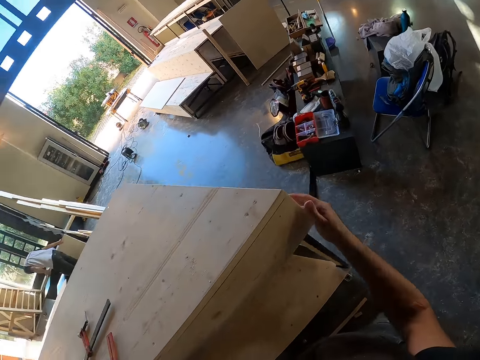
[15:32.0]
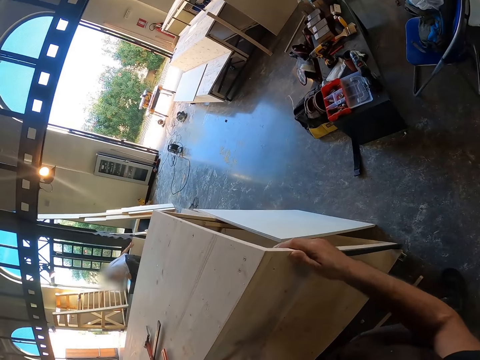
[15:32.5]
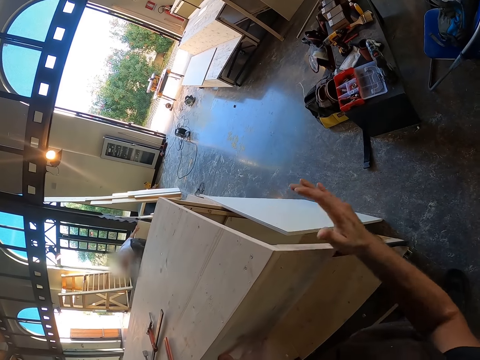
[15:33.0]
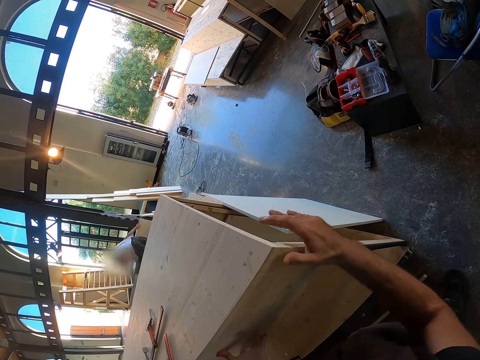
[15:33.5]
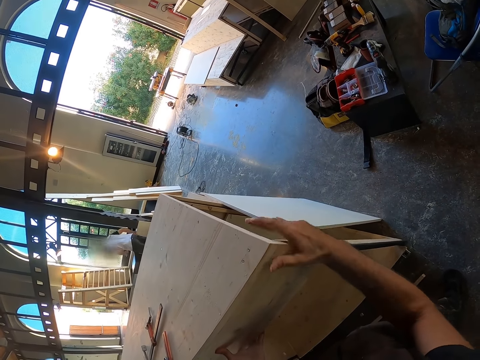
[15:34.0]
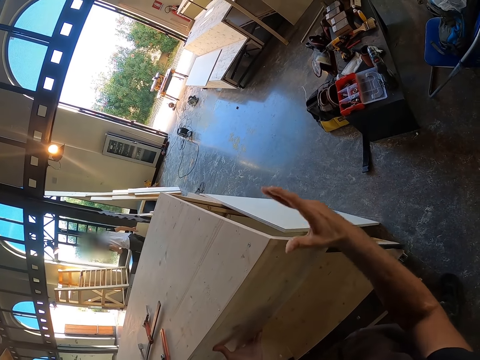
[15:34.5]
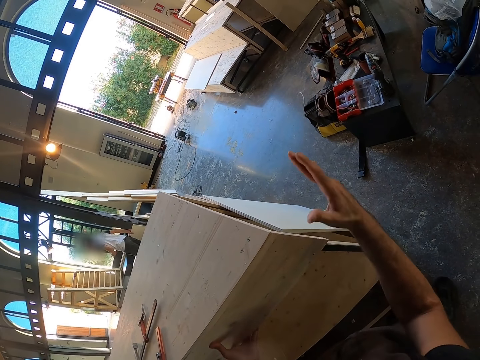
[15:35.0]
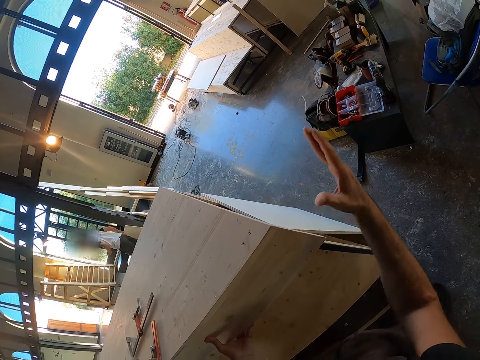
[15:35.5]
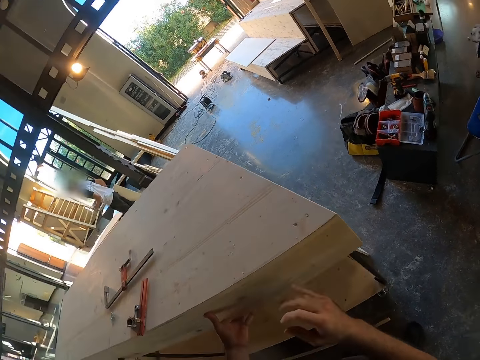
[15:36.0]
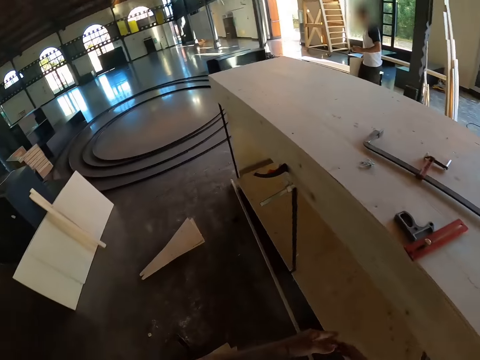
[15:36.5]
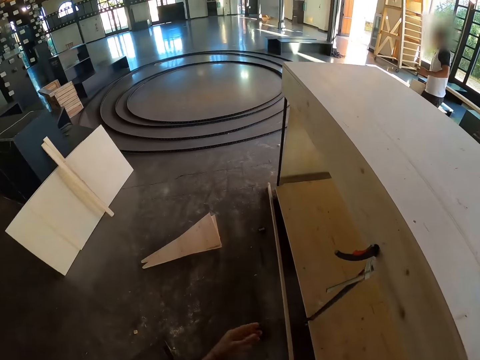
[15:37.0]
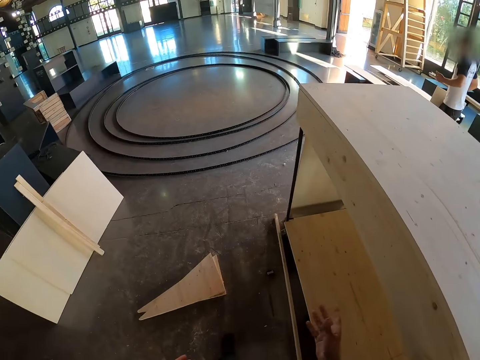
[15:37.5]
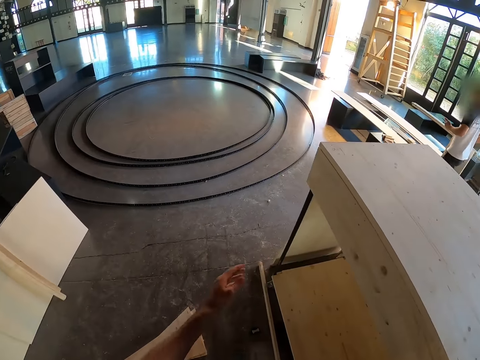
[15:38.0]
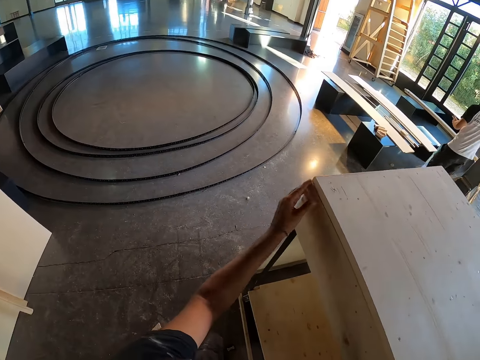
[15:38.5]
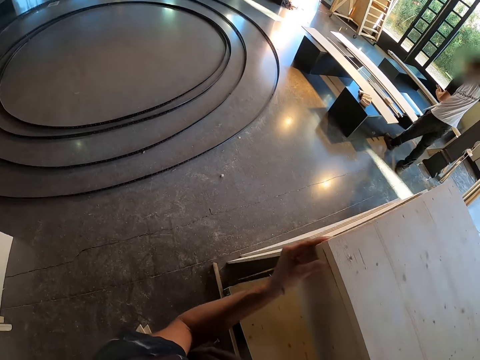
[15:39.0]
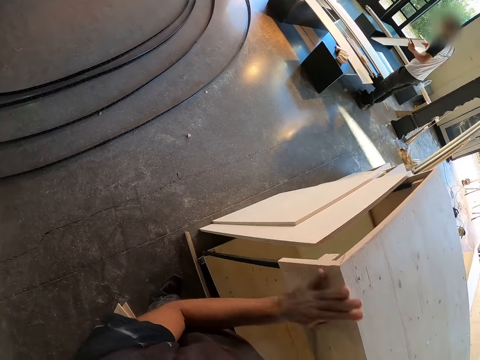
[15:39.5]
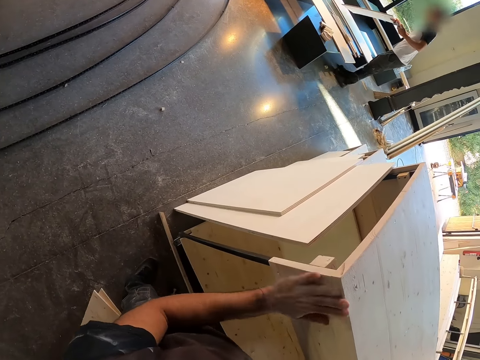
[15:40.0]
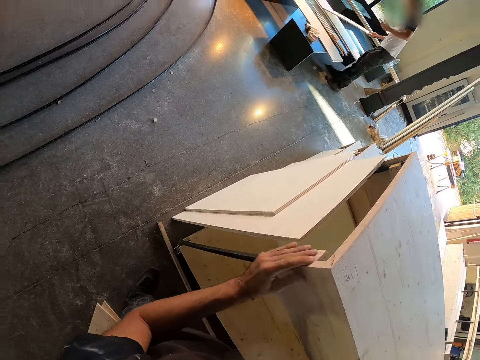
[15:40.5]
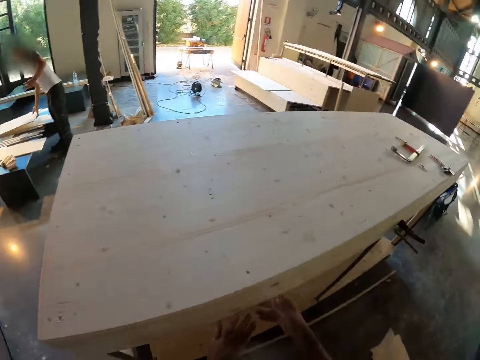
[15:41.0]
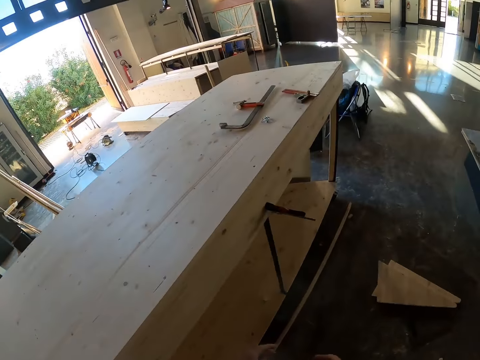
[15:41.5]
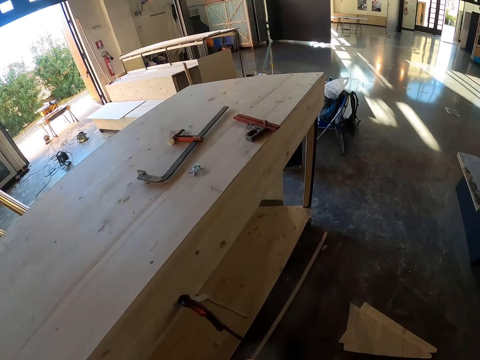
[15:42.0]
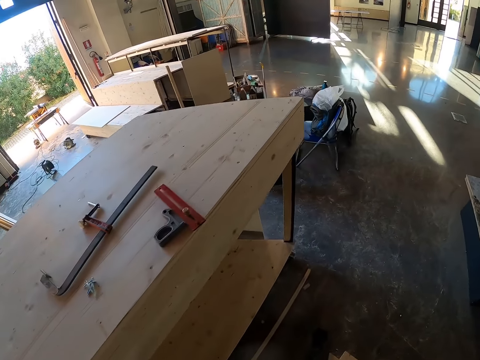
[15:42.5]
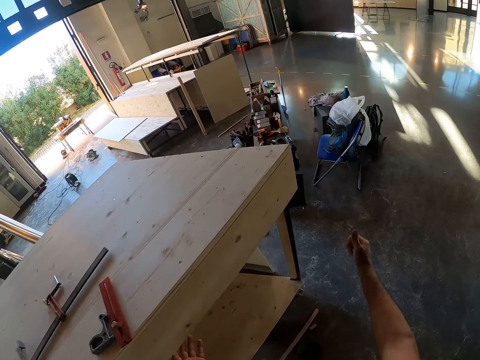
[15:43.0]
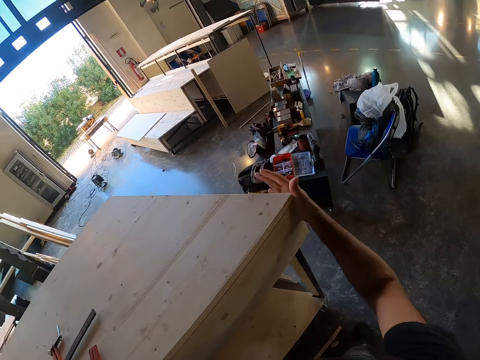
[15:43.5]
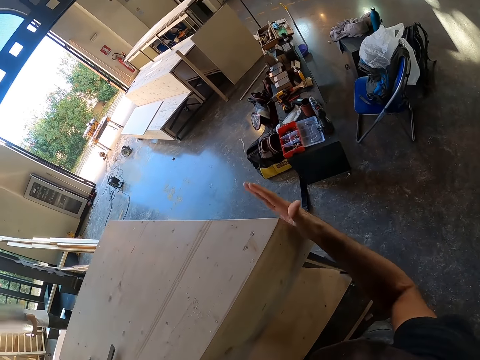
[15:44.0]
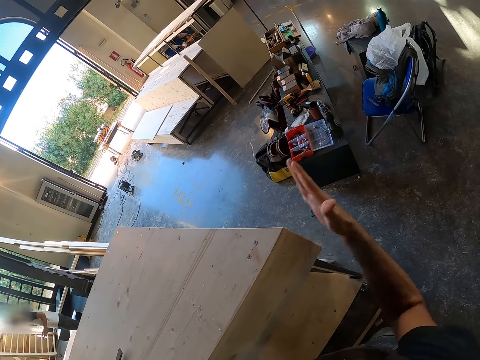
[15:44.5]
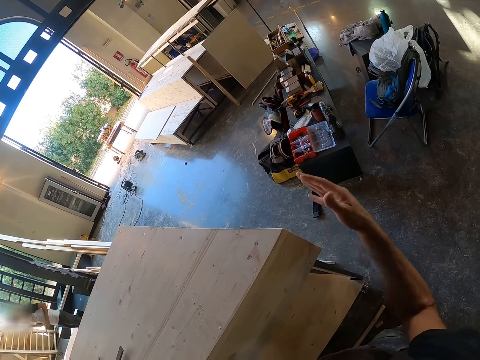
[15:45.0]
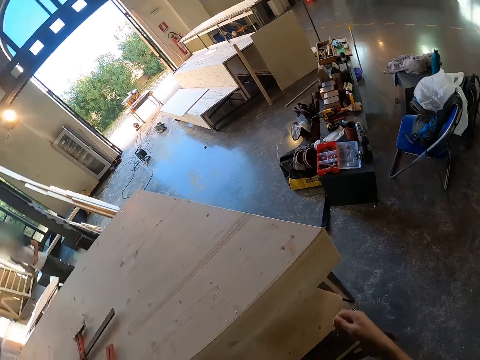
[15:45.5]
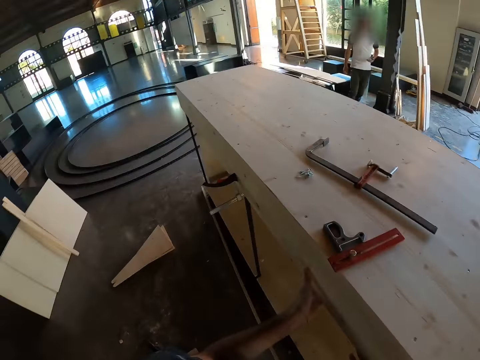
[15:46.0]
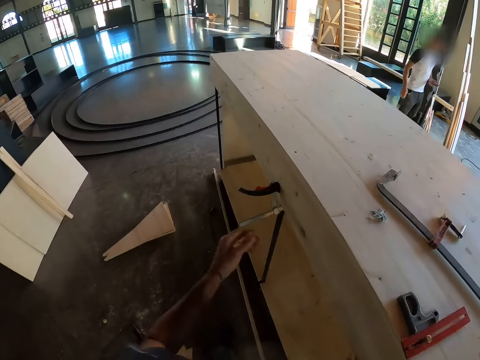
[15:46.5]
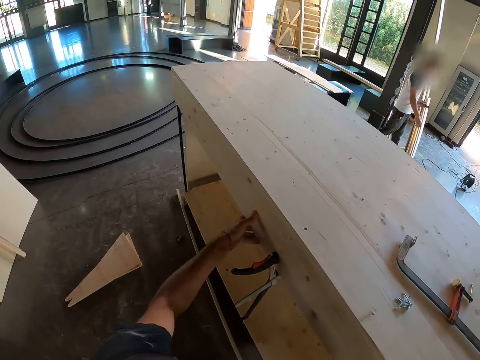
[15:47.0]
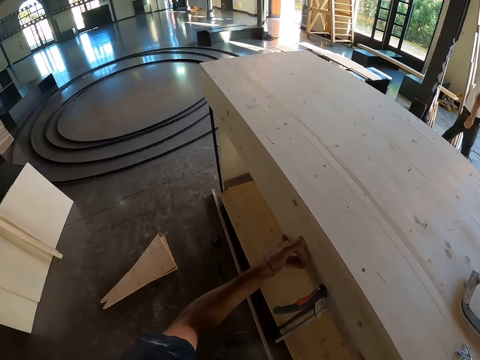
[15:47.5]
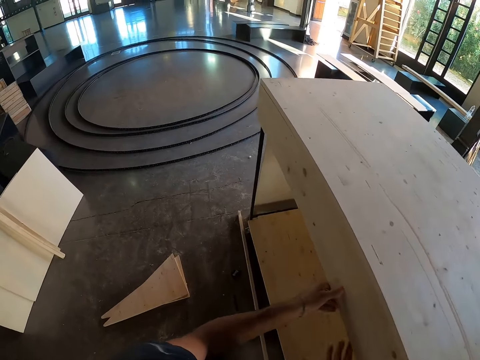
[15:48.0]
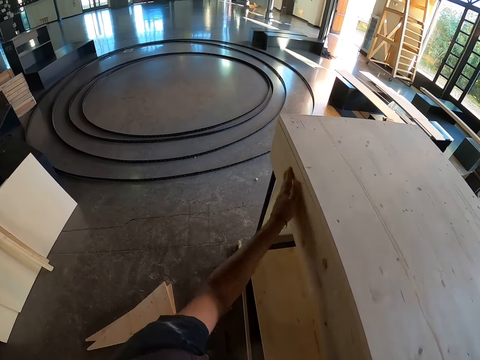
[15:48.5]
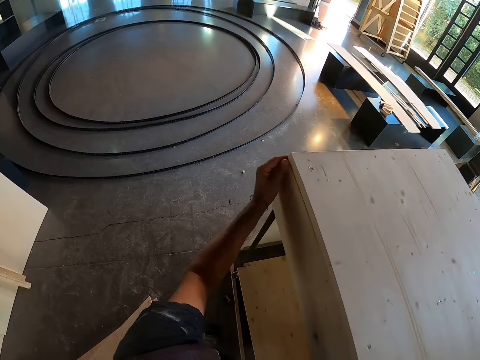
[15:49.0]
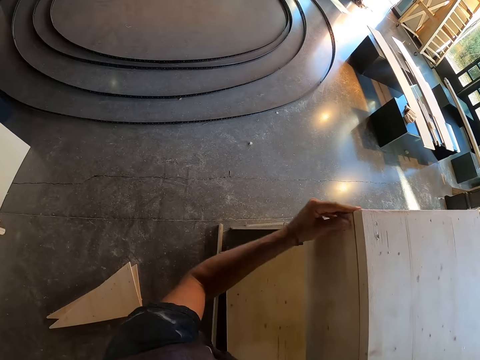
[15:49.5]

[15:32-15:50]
The camera wearer adjusts the wood on the stand. They walk to the other end of the wood along the stand. They adjust the wood on the stand. They wipe the wood on the stand with a hand. They walk to the other end of the wood along the stand. They adjust the wood on the stand. They walk along the stand. They adjust the wood on the stand.

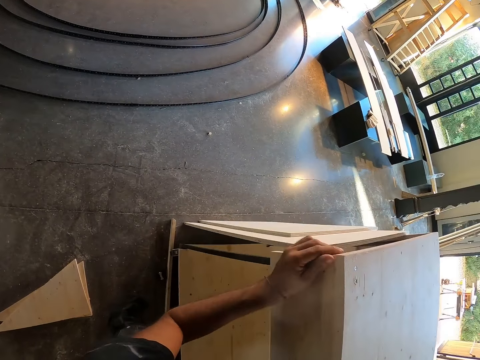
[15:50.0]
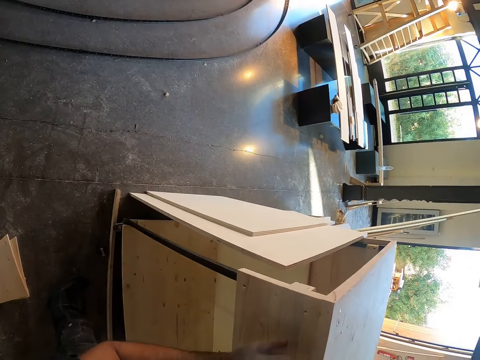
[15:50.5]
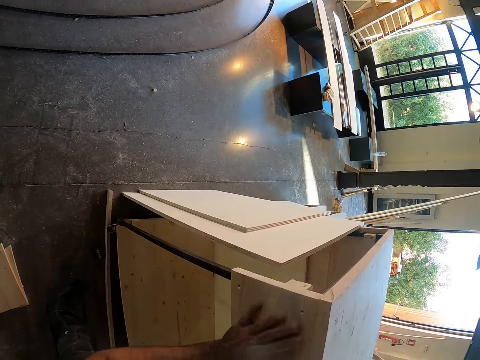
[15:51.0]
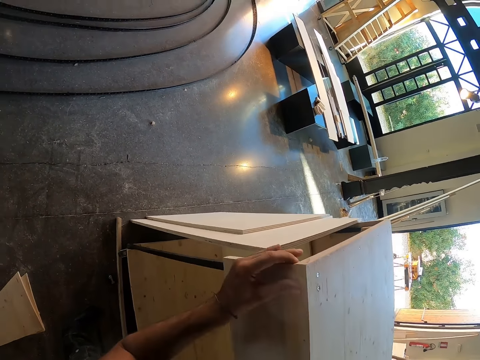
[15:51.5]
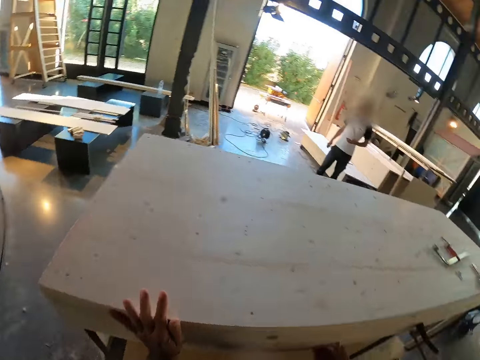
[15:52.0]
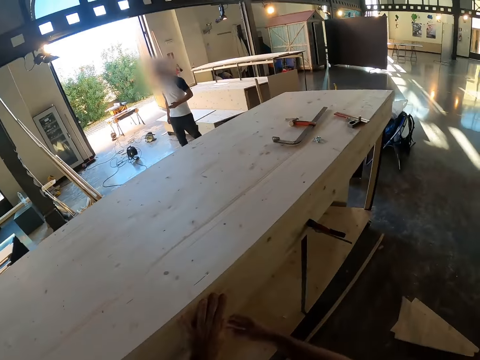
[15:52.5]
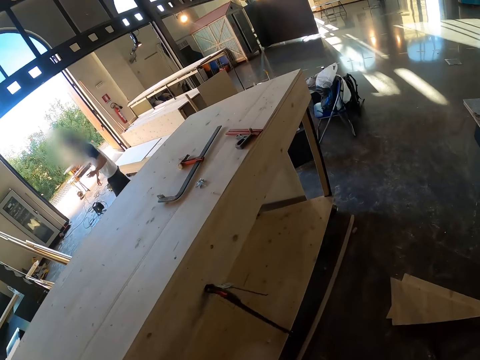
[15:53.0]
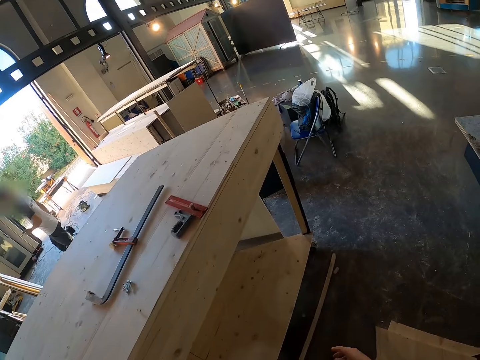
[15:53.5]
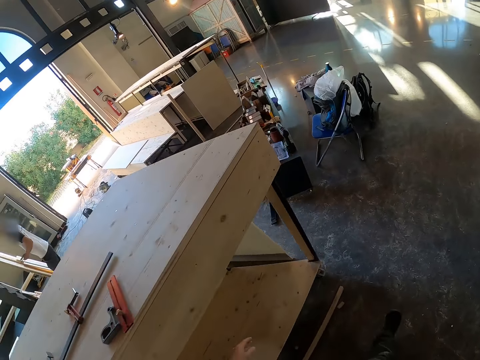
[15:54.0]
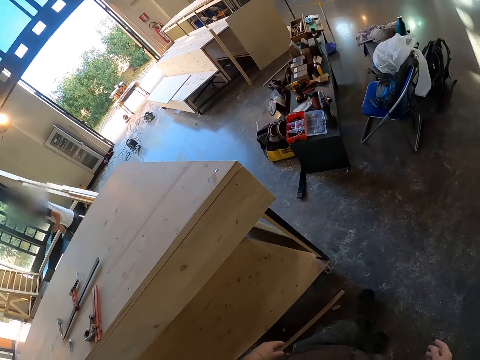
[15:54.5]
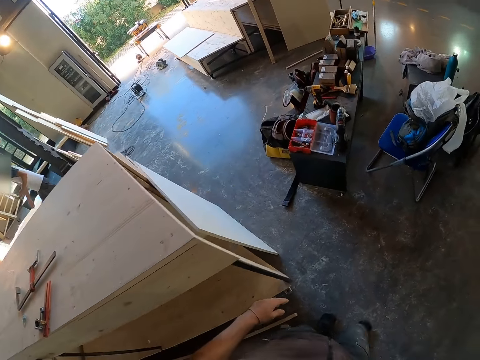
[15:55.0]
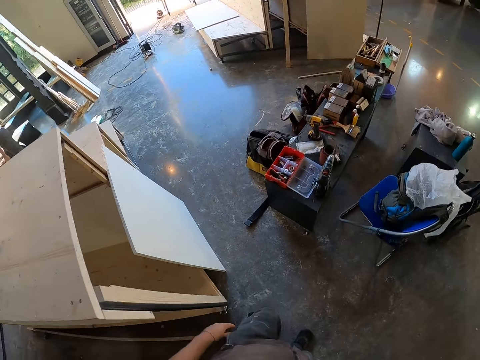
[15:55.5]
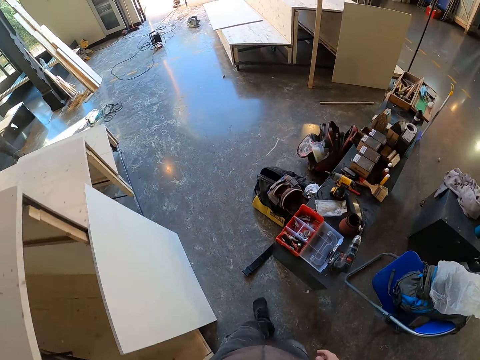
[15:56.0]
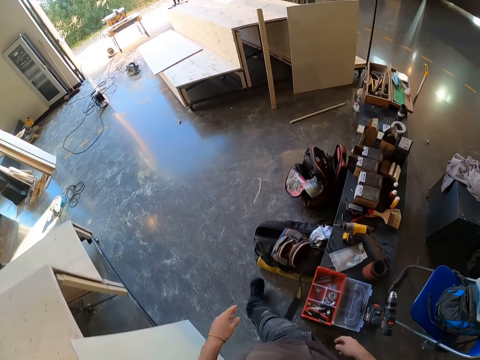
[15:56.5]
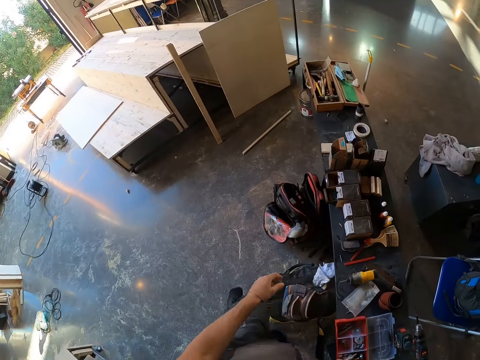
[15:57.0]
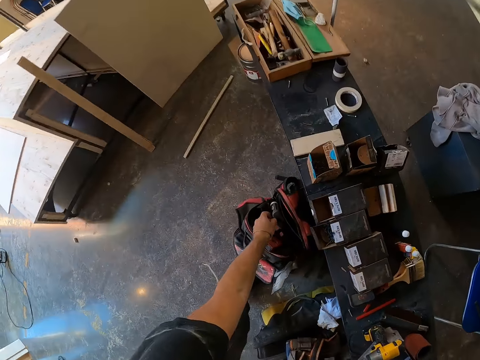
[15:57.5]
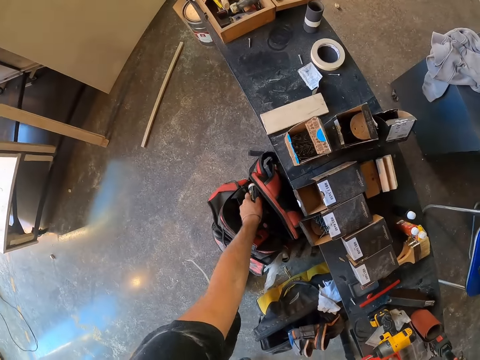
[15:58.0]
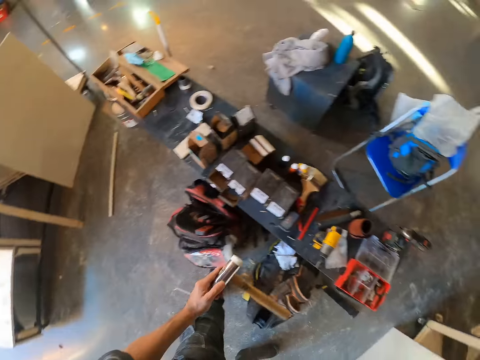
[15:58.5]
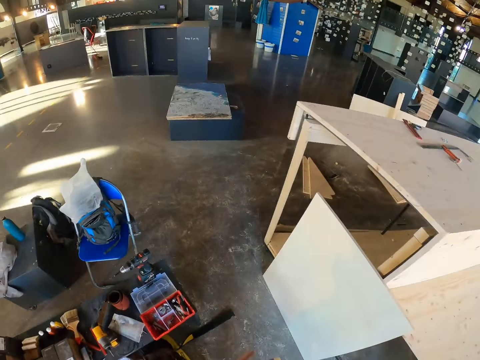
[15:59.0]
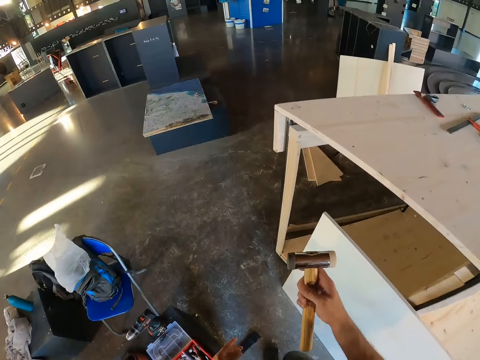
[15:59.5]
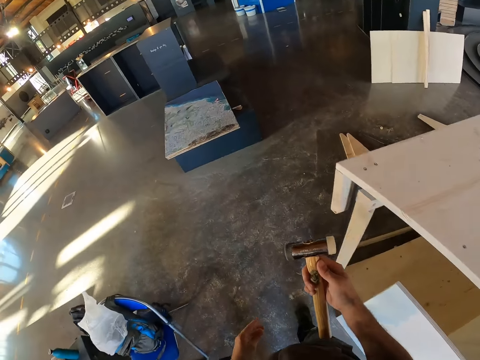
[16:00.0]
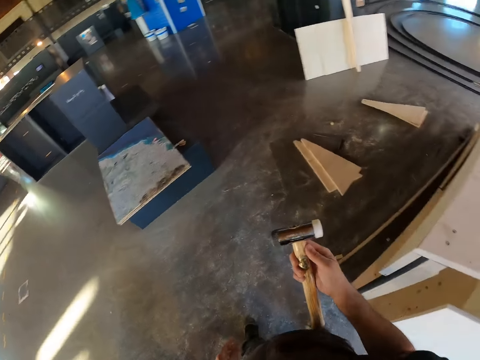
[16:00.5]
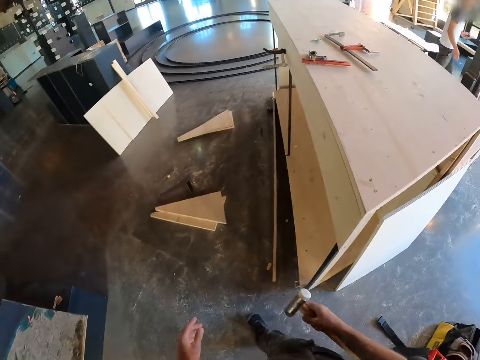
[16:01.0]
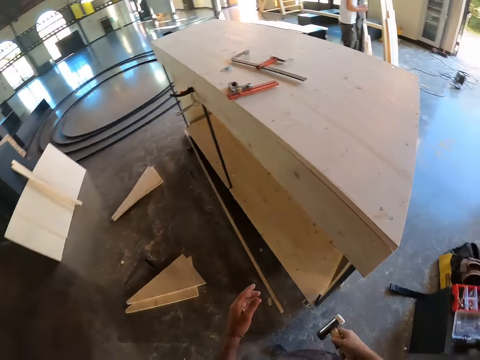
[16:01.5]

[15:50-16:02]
The camera wearer walks to the tools stand on the workshop floor. He picks a hammer from a bag on the ground under the tools stand with his left hand. He passes the hammer from his left hand to his right hand on his way to the stand under construction.
